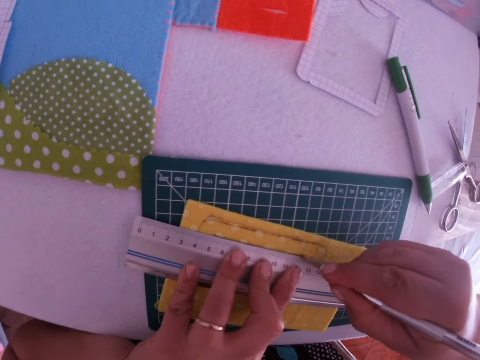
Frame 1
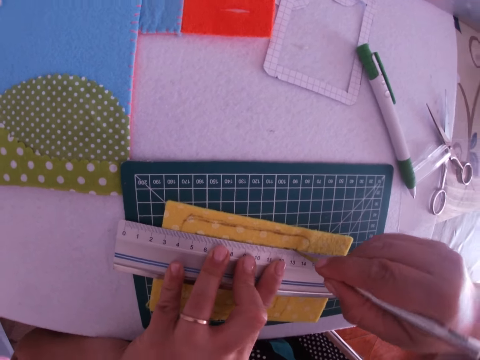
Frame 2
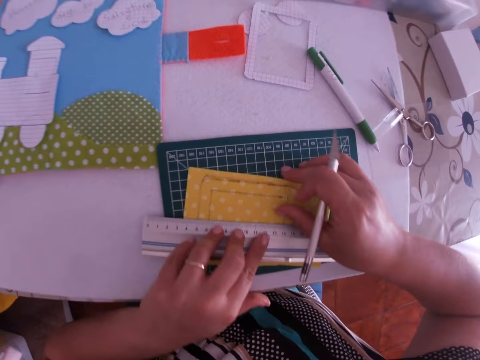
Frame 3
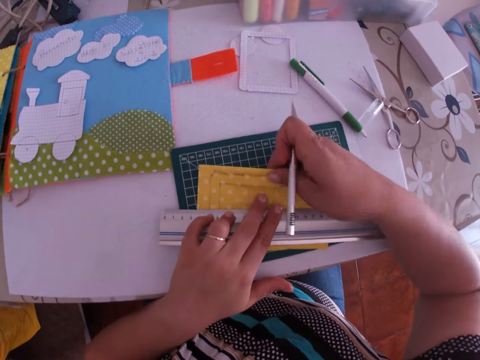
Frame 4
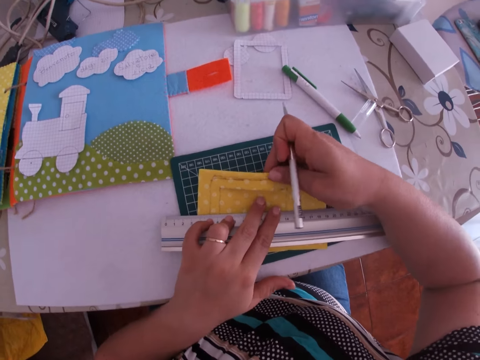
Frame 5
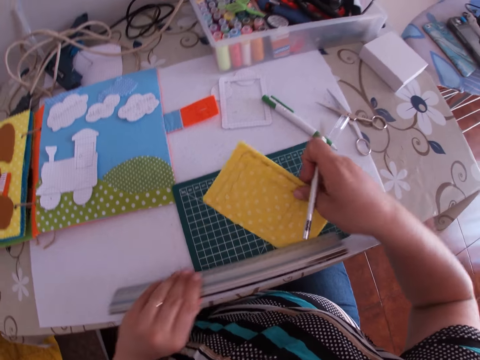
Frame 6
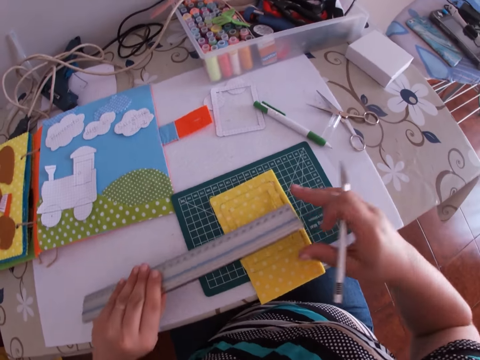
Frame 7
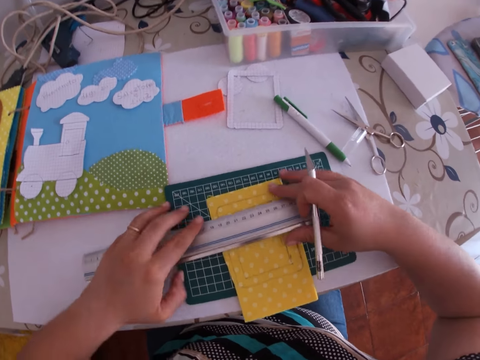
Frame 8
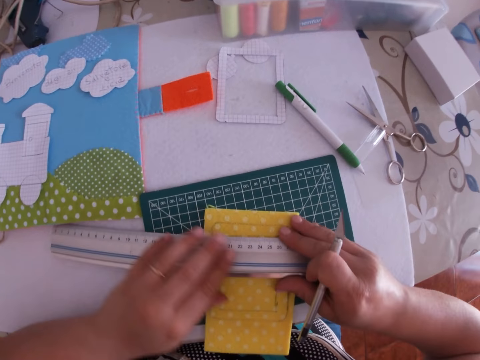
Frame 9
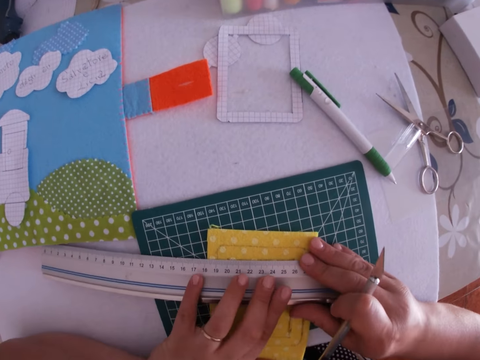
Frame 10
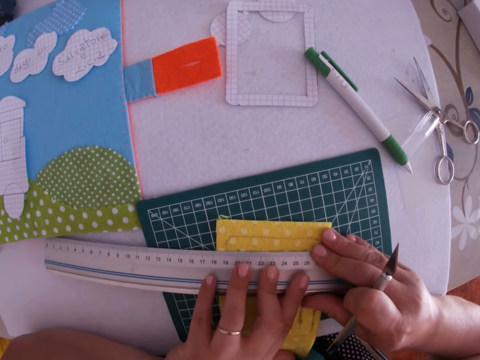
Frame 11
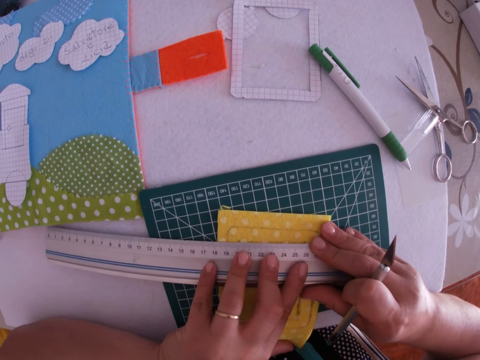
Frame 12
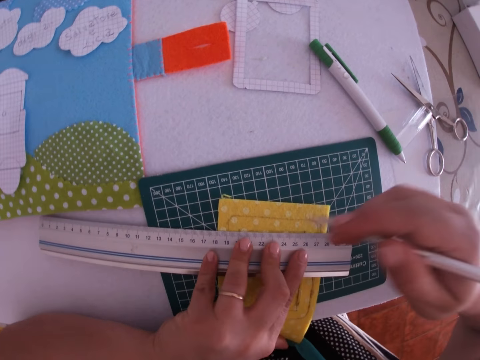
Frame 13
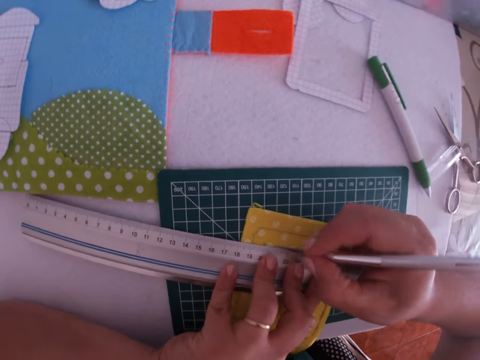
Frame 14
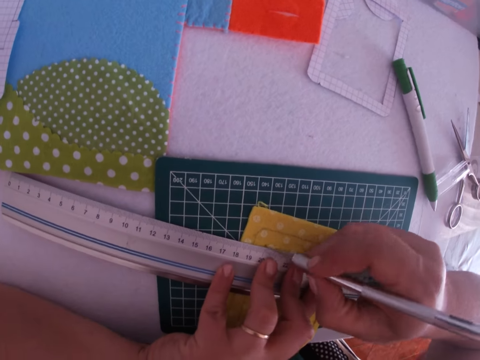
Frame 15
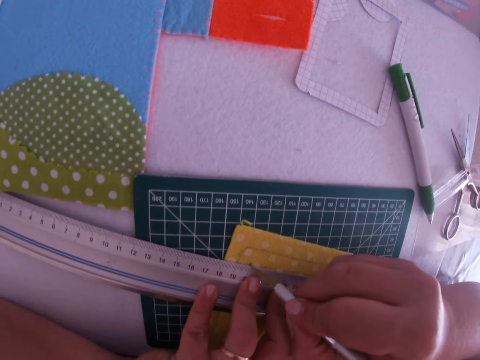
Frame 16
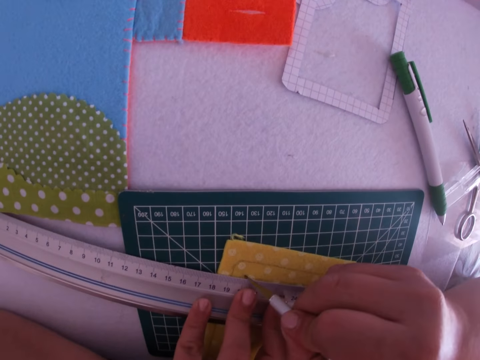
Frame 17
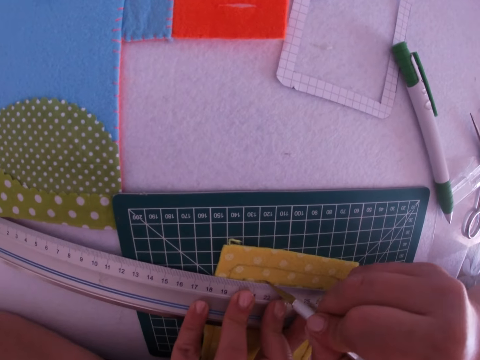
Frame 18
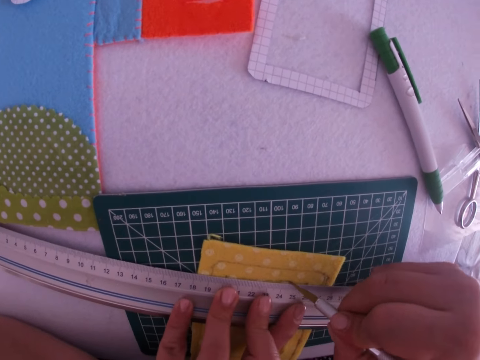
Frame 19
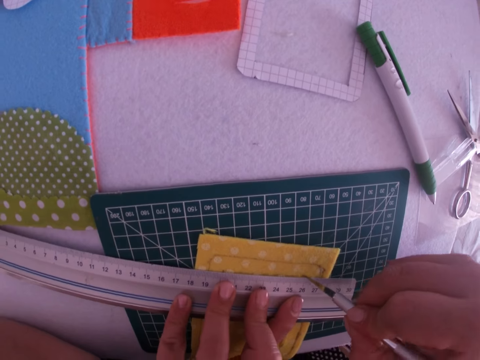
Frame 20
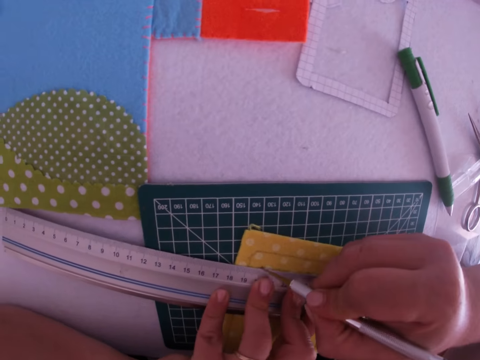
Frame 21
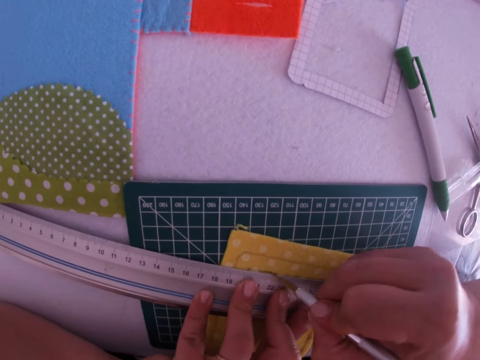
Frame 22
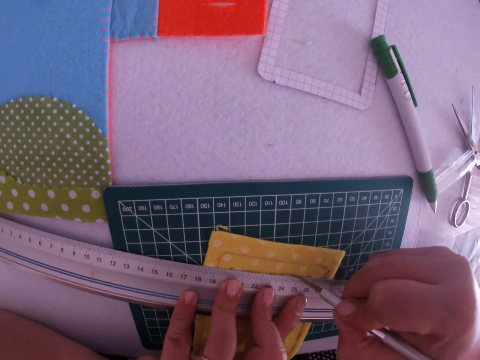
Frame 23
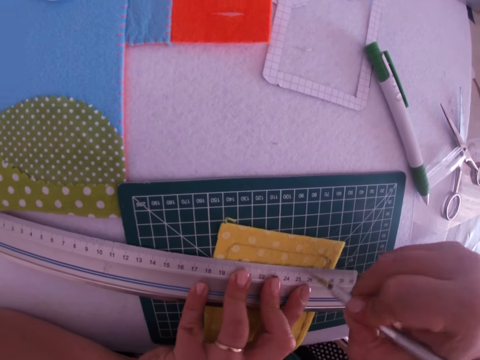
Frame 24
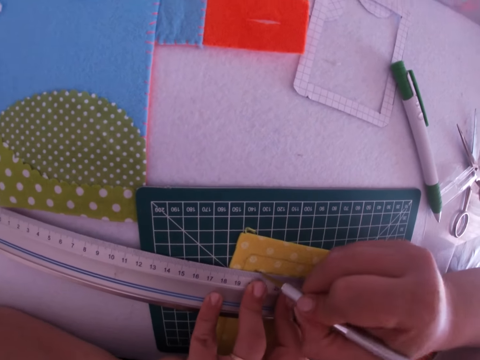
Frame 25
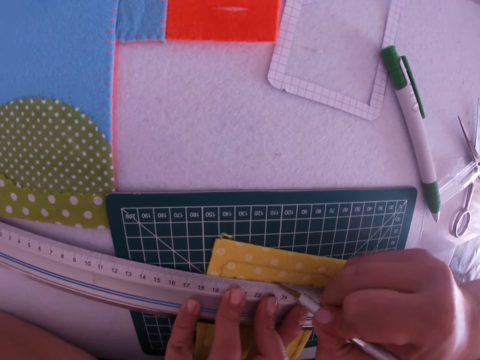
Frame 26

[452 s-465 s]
The camera wearer tears the fabric. They turn the cut yellow foam sheet. They place the ruler on the cut yellow foam sheet. They draw on the fabric. They cut the outline with the crafting knife.

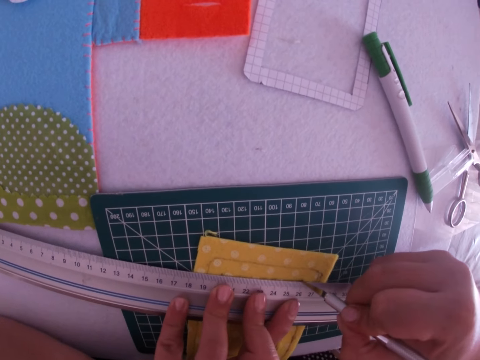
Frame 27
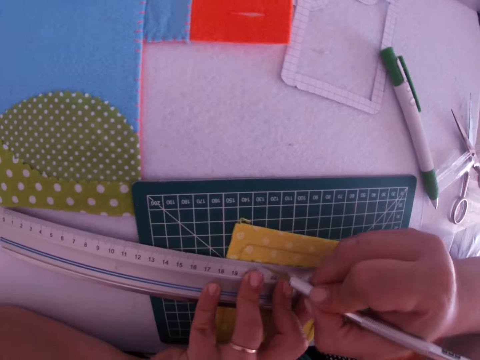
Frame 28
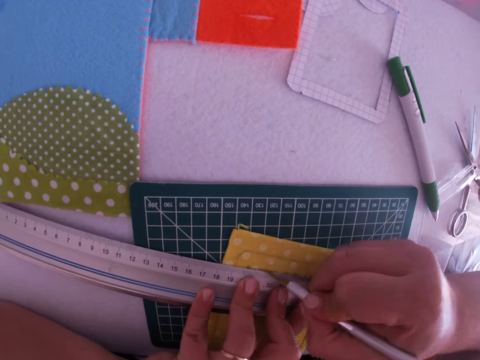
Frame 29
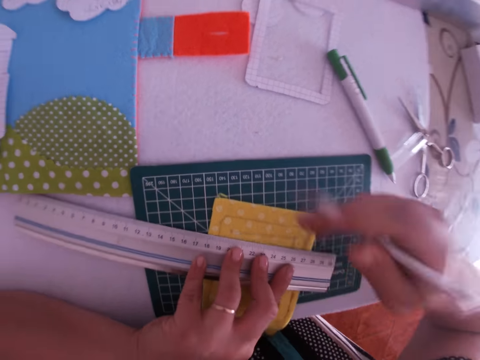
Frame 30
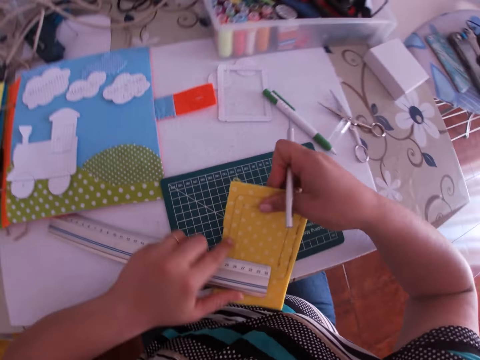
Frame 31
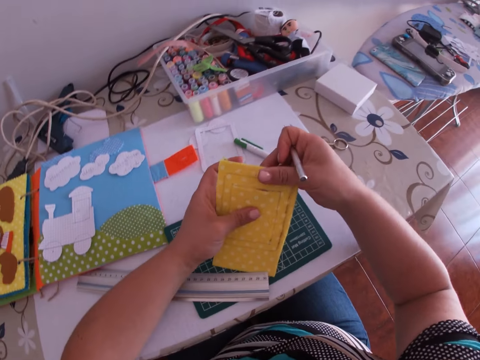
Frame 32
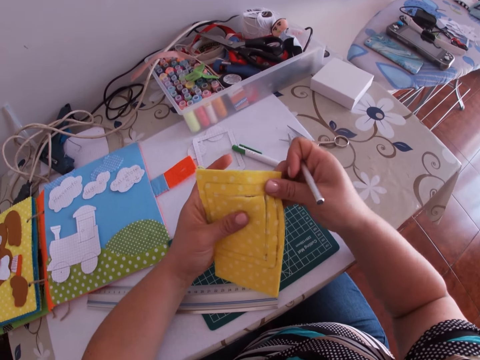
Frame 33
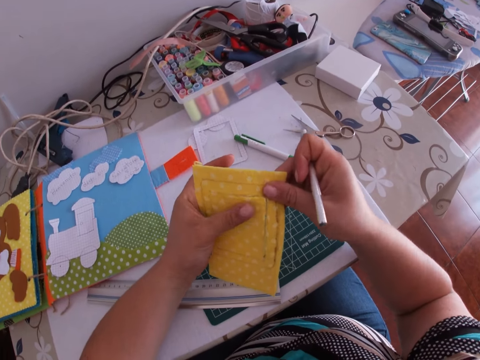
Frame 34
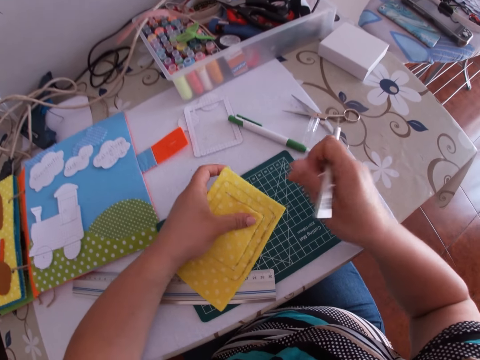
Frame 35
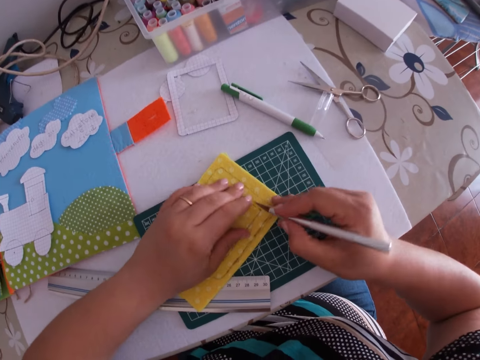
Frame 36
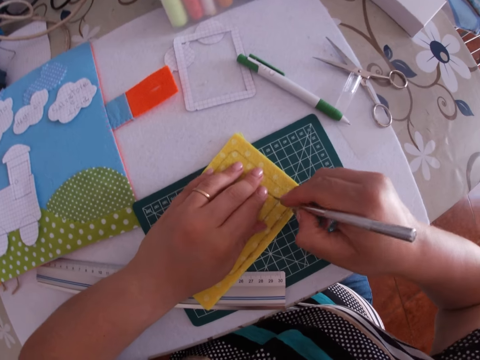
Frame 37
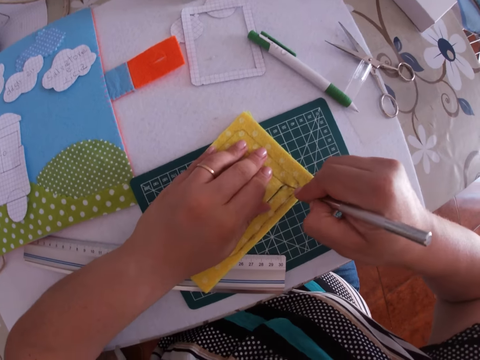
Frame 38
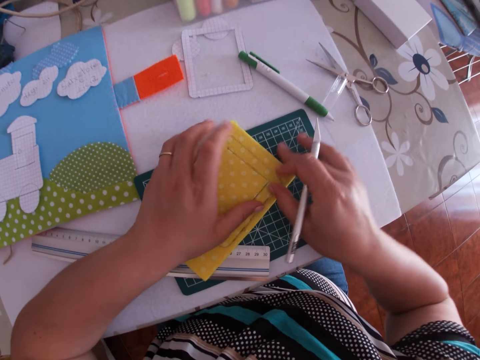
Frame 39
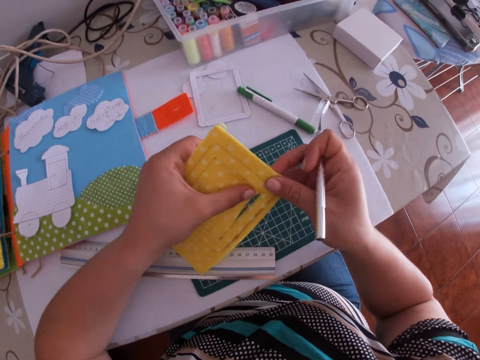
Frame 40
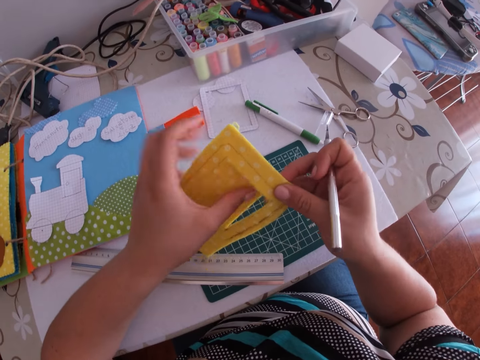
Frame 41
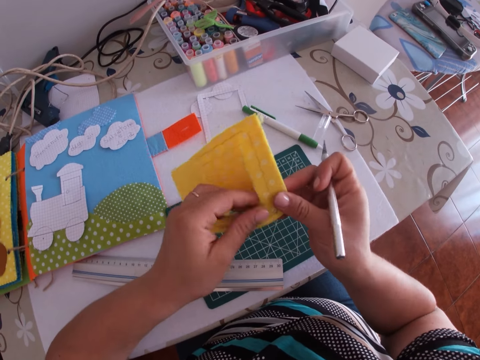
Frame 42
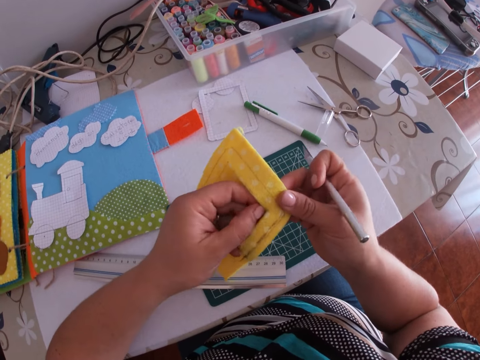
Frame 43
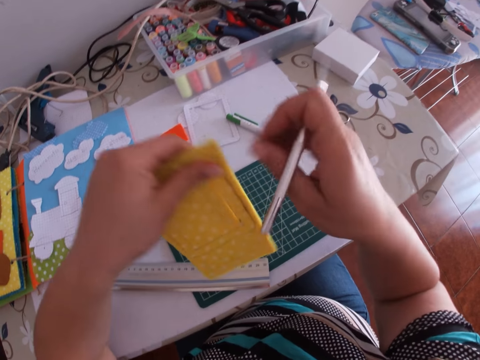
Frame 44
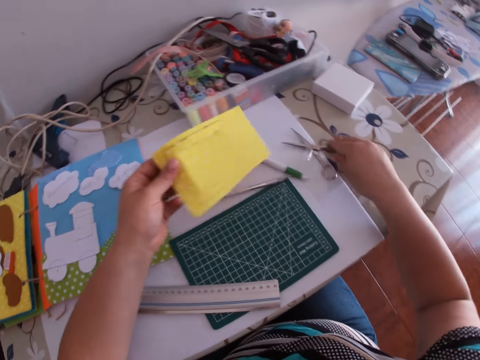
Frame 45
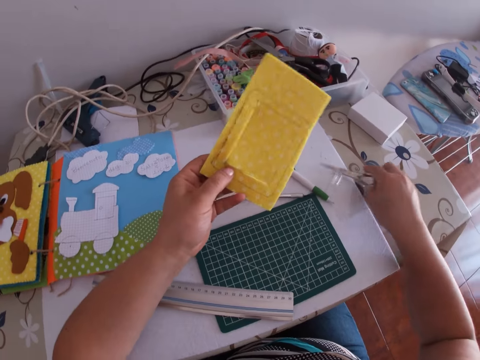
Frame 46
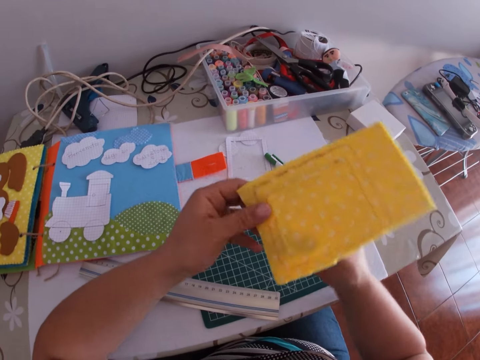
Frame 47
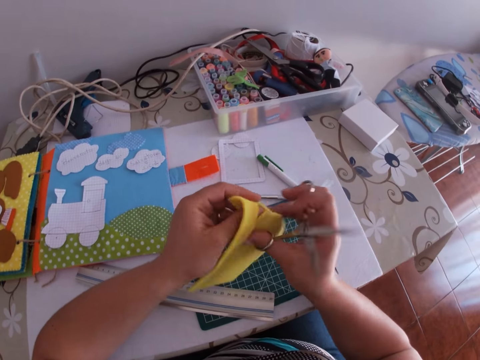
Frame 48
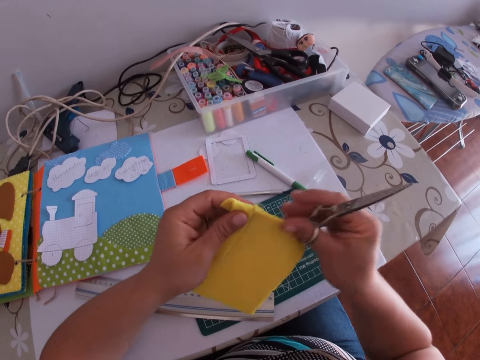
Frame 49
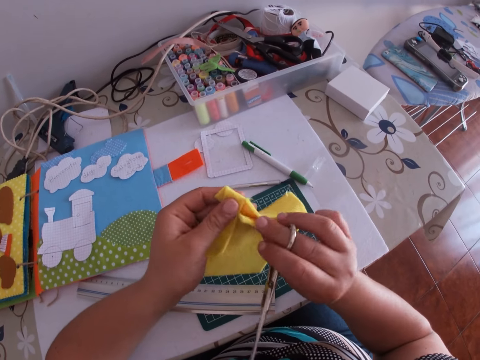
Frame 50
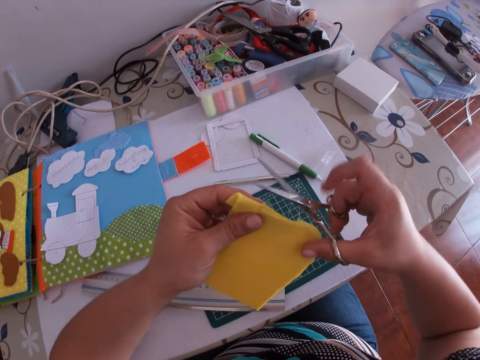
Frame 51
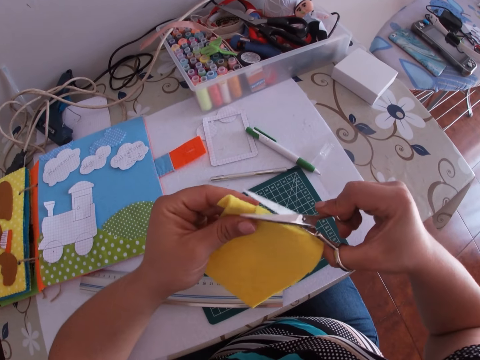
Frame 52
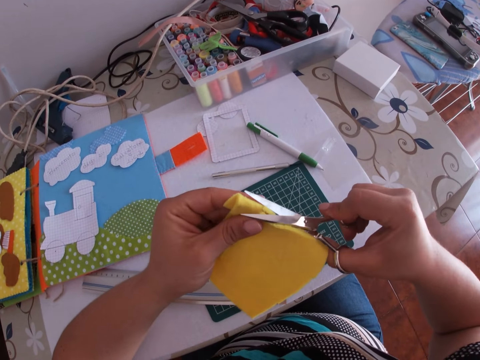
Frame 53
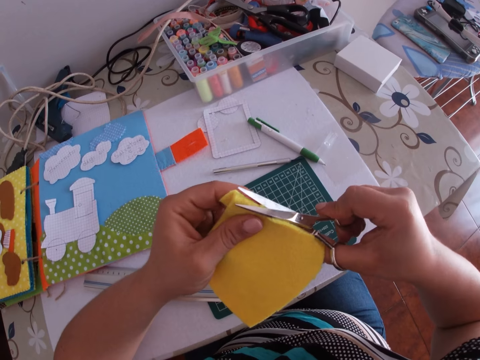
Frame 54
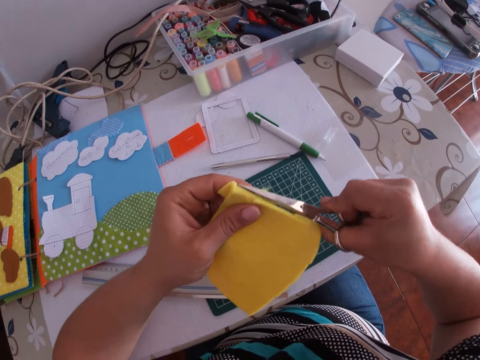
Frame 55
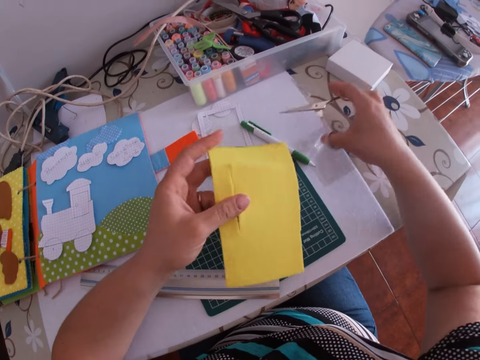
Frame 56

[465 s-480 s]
The camera wearer turns the cut yellow foam sheet. They pick the fabric. They tear the fabric. They cut the outline with the crafting knife. They pick the other scissors from the table. They bend the yellow foam sheet. They cut the yellow foam sheet with the pair of scissors.
